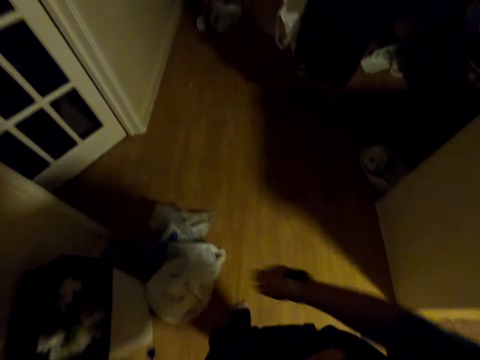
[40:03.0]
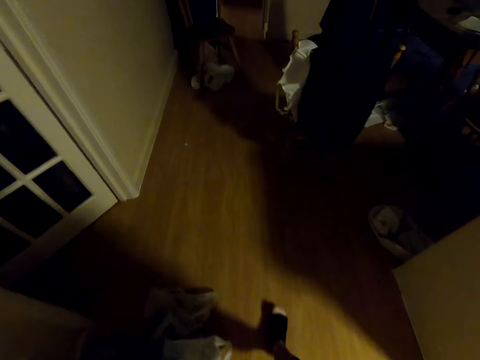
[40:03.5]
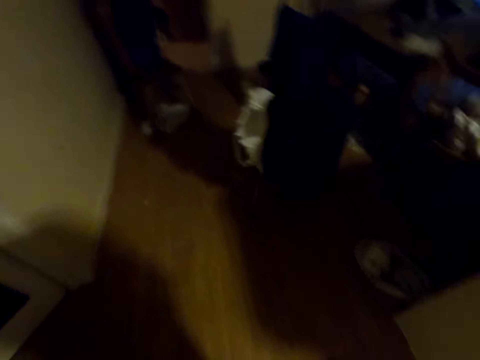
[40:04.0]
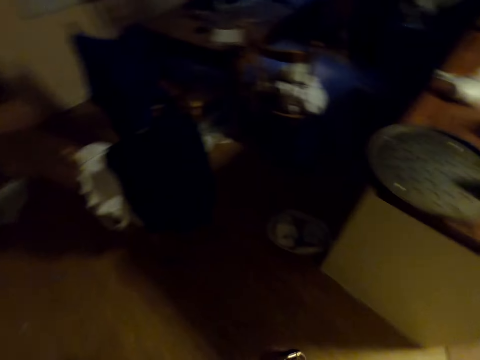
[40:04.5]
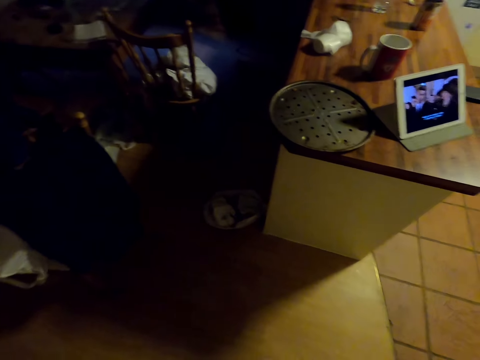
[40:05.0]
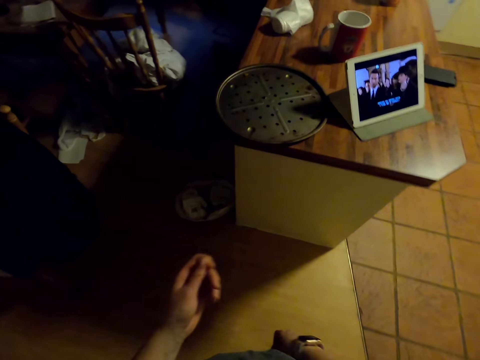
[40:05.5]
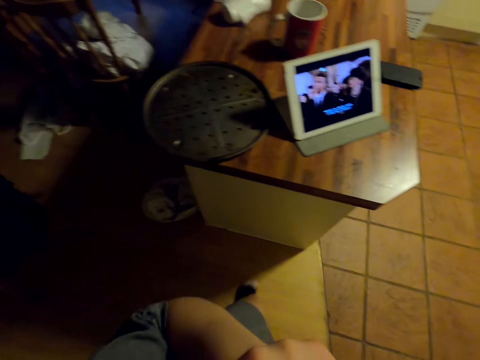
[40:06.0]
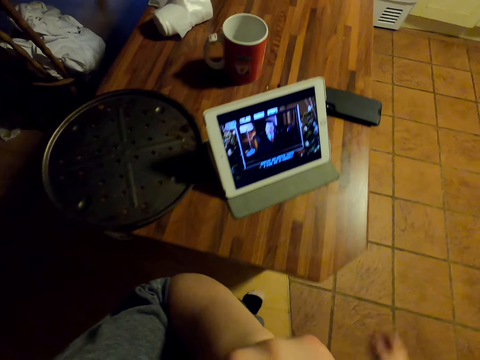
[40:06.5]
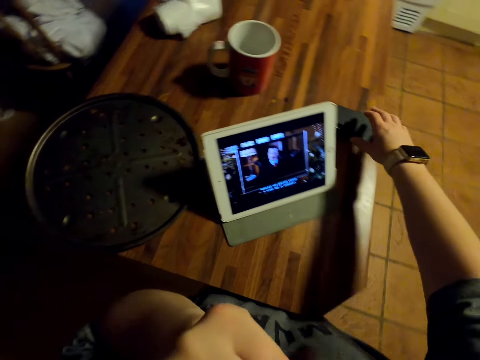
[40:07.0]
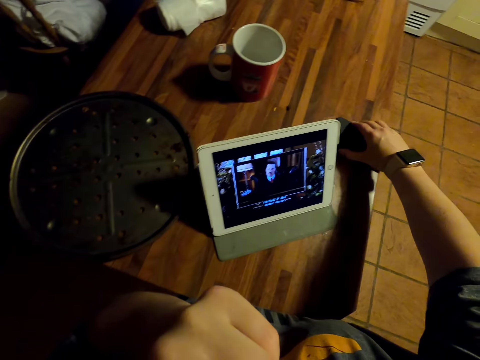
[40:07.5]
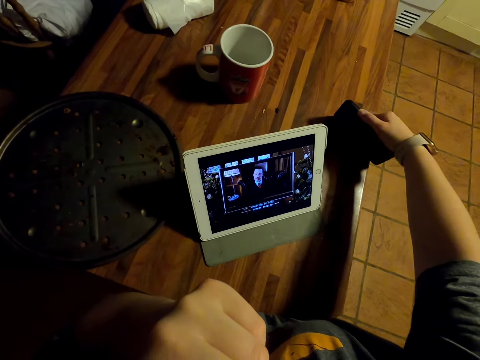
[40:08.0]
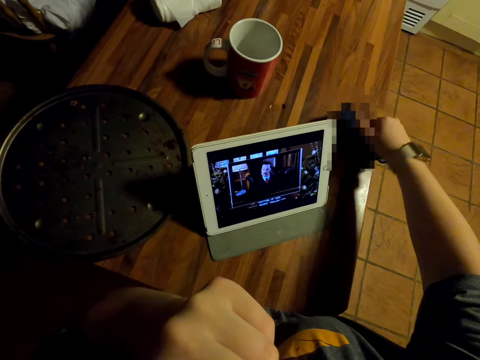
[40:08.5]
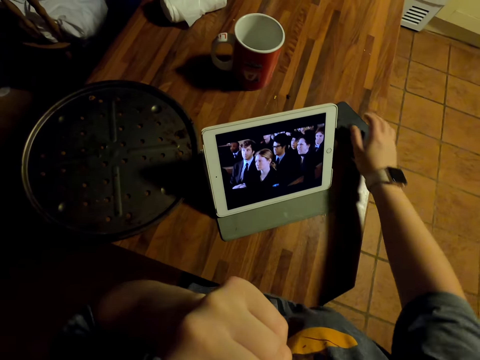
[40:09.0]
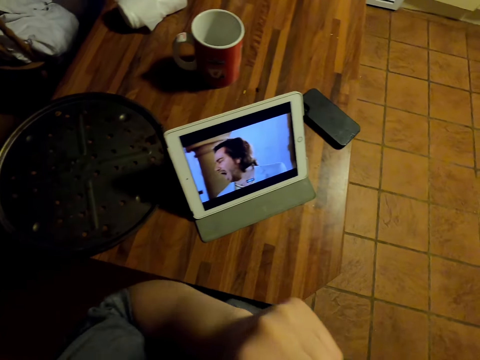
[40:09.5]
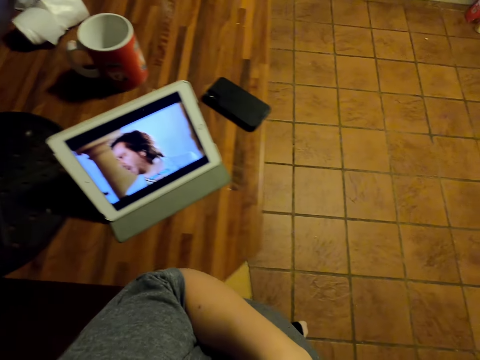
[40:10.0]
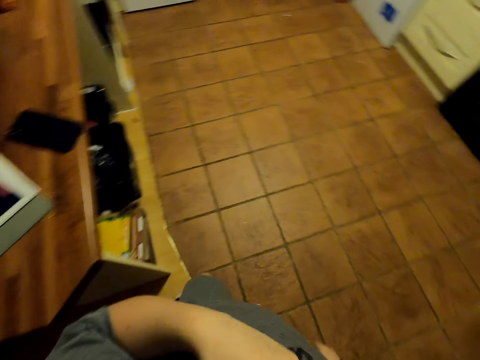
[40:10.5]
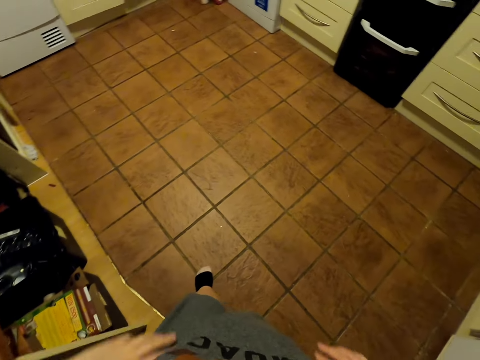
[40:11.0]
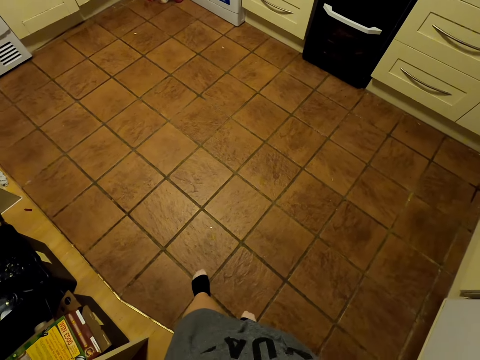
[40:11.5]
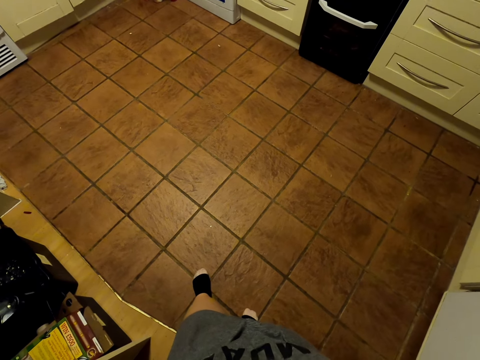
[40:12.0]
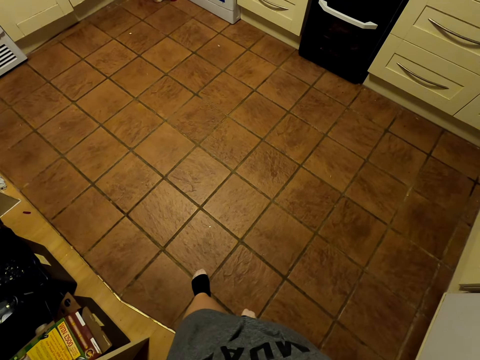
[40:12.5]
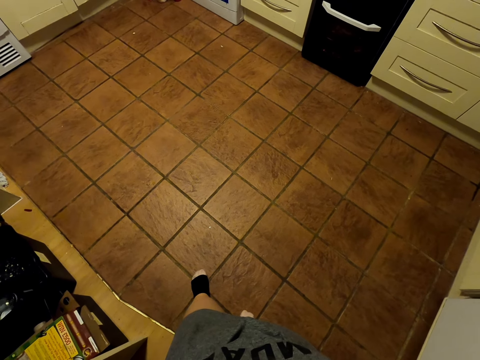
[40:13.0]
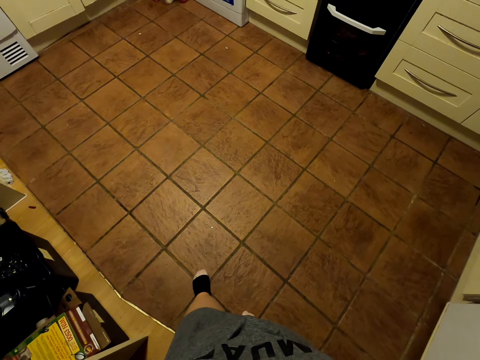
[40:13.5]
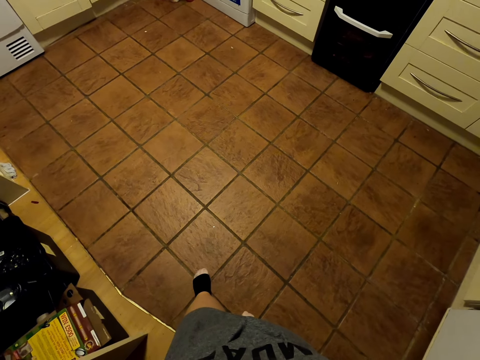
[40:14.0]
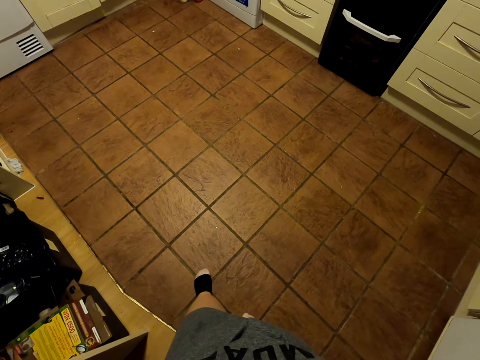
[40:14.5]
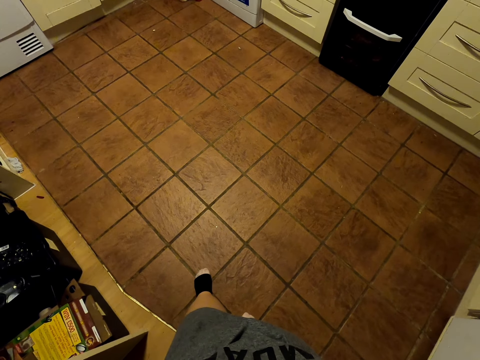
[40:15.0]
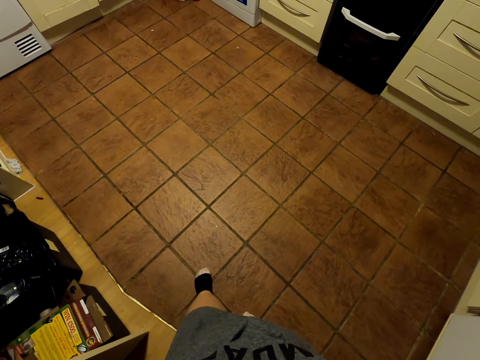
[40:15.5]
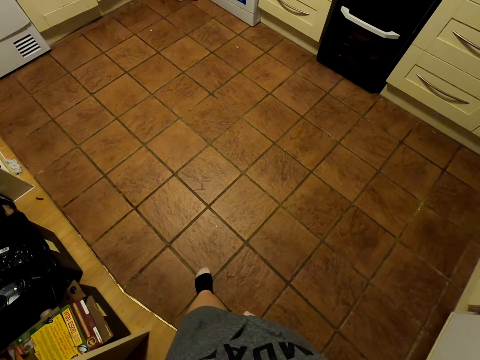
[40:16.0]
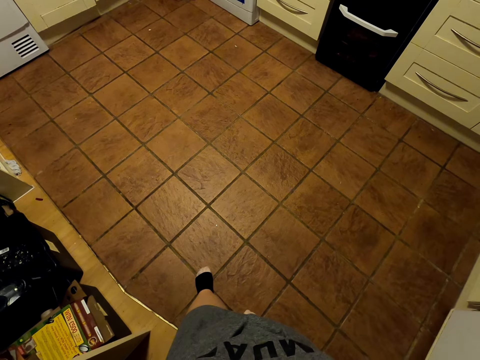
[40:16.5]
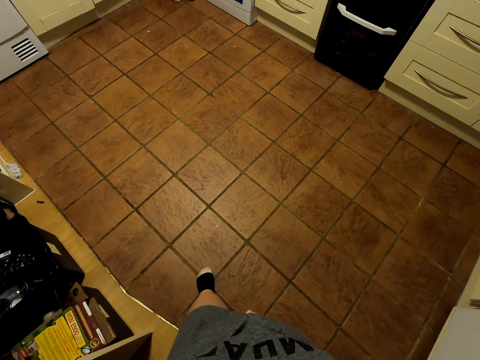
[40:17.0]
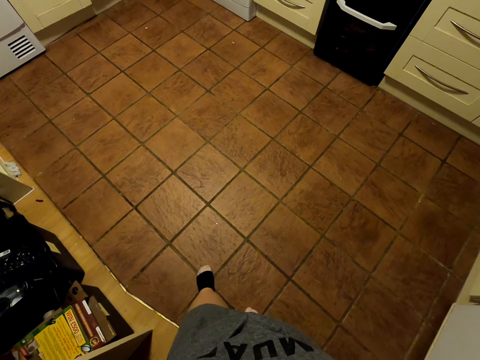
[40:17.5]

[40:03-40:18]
The camera wearer walks in the room. They walk in the room again. They touch their face. They touch a phone. They turn the mobile phone on the countertop. They walk around. They look around.

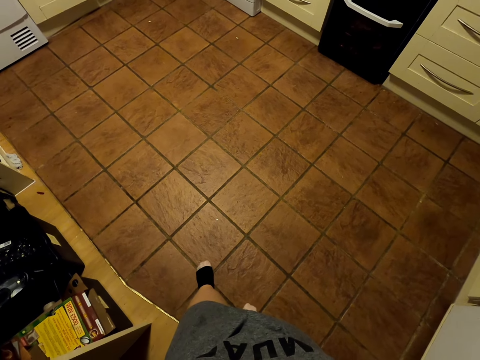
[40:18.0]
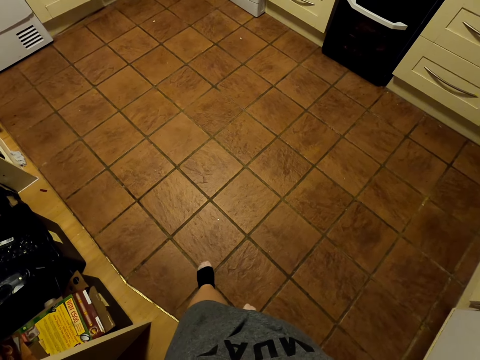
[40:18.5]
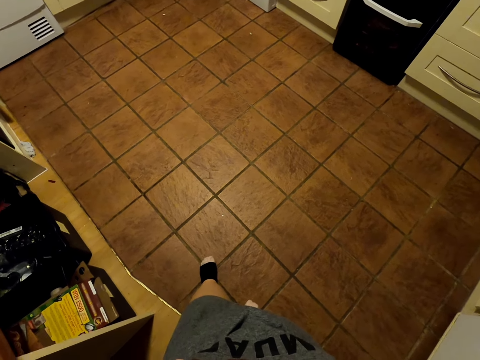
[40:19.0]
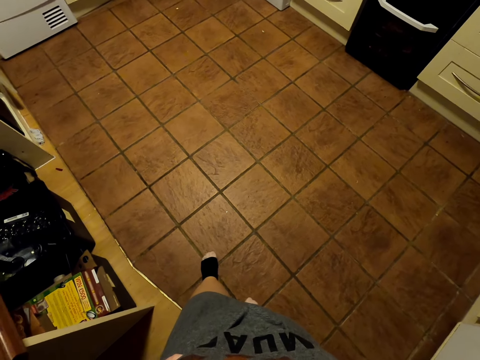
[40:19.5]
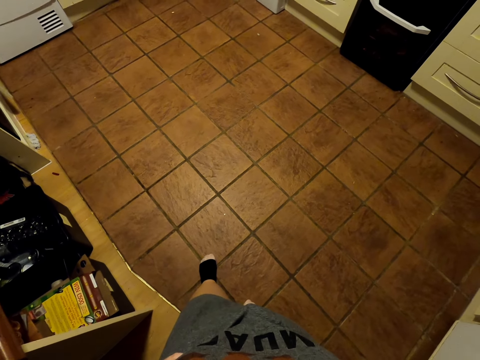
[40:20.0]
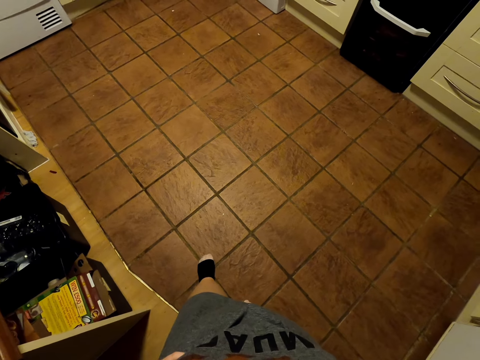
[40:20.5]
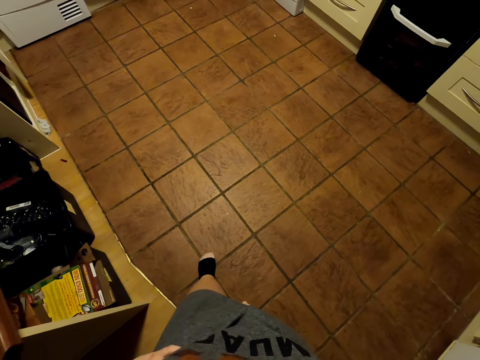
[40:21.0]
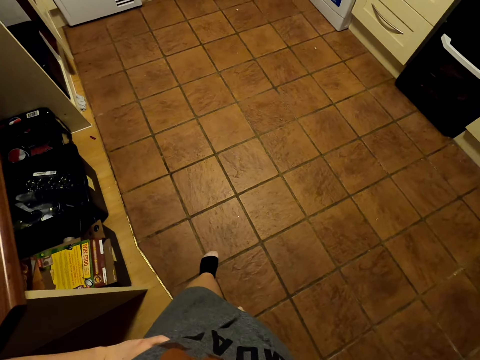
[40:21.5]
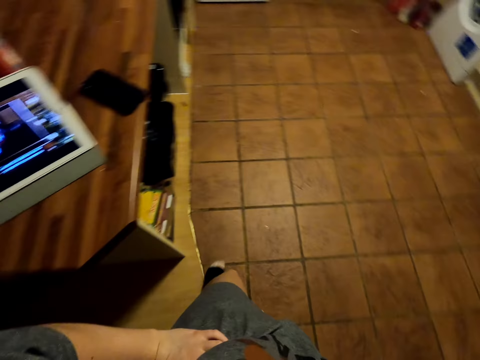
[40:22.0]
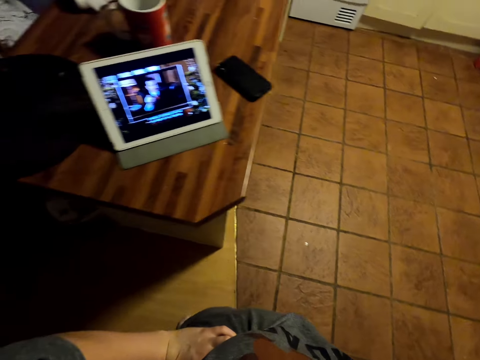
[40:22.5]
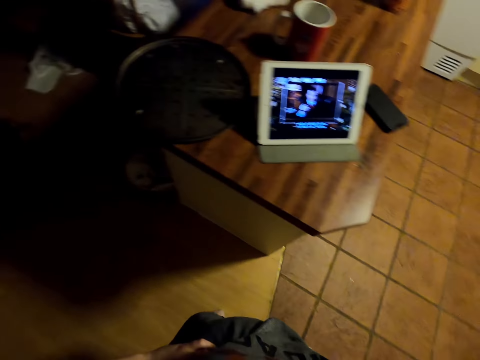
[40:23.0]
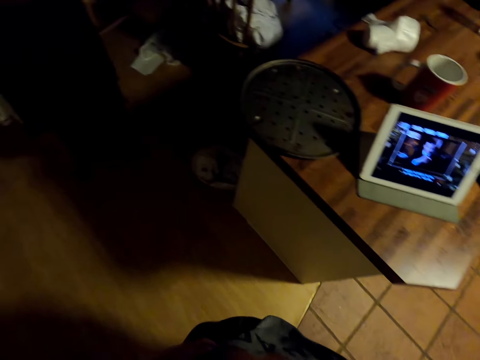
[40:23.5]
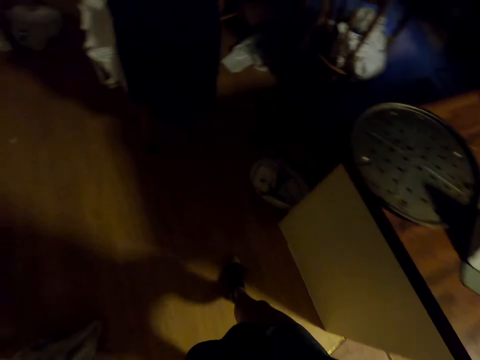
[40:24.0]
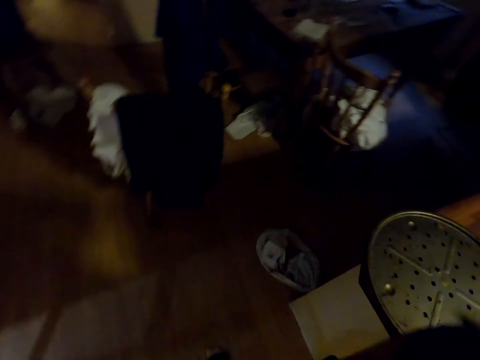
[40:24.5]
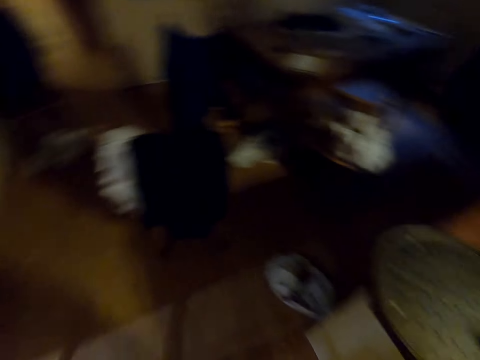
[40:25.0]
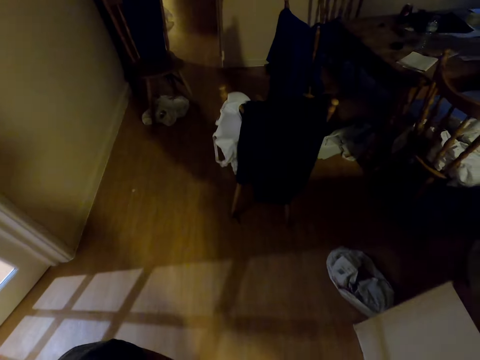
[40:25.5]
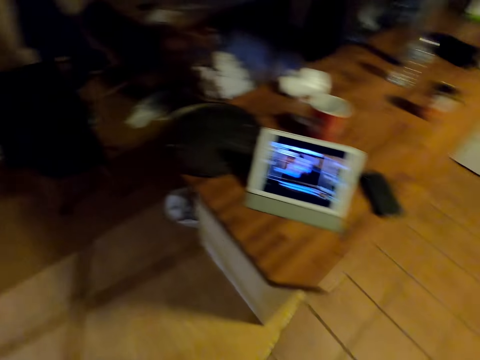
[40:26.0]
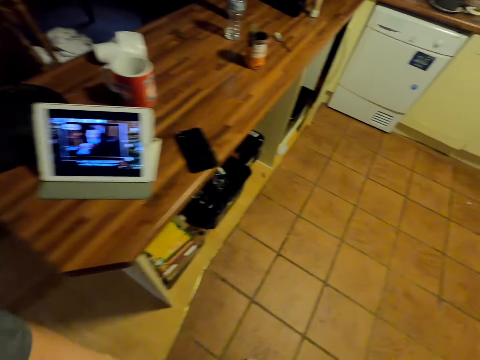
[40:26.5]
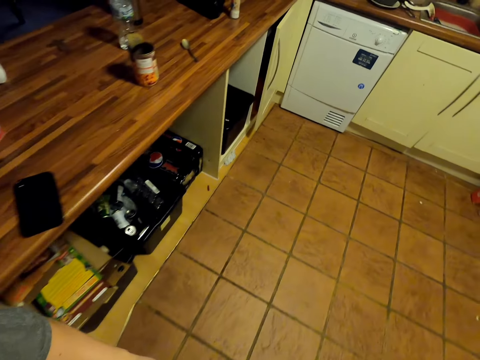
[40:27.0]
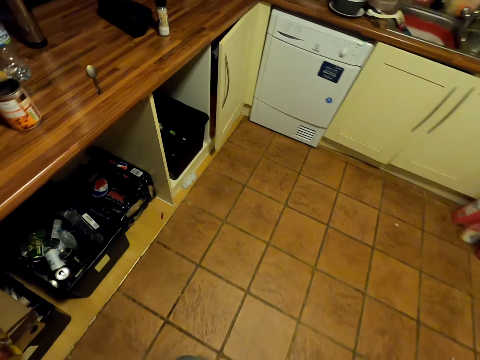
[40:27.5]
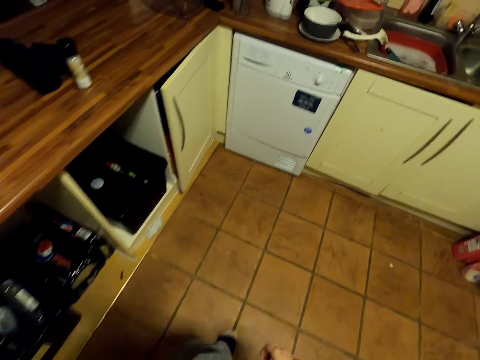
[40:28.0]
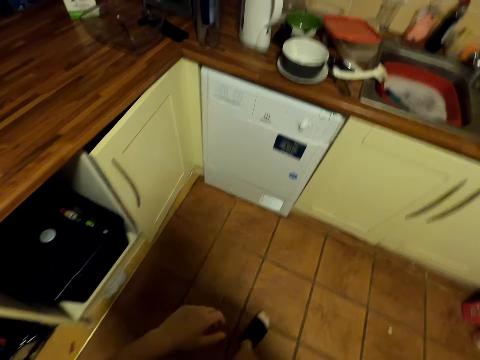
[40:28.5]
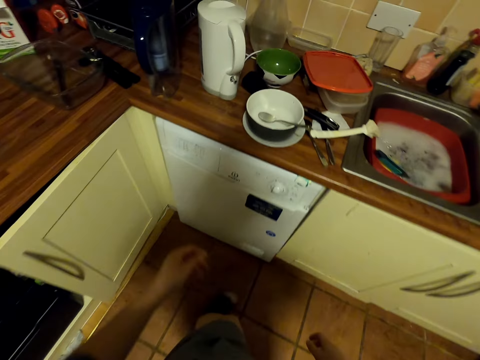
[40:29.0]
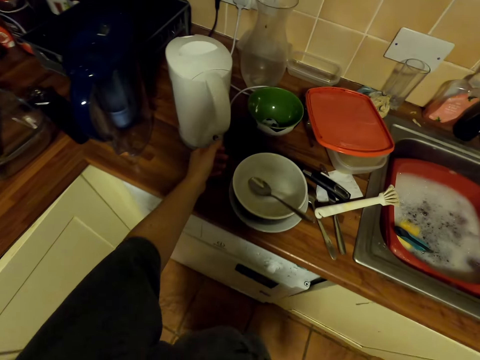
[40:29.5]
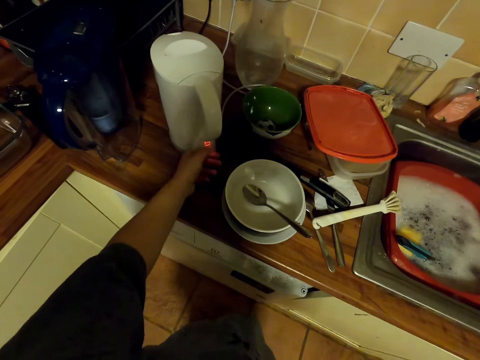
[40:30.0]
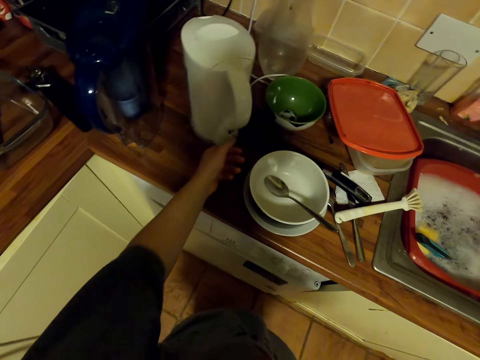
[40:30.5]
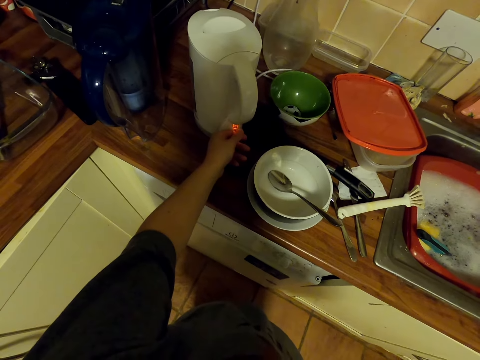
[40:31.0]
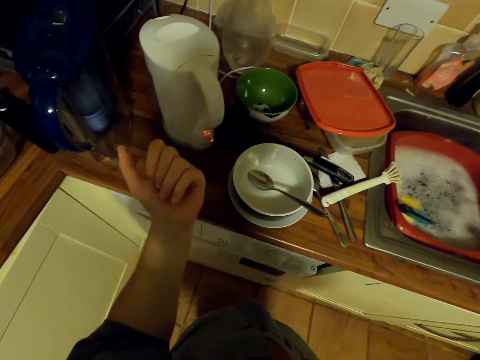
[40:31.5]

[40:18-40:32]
The camera wearer walks around. They turn the electric kettle on.
